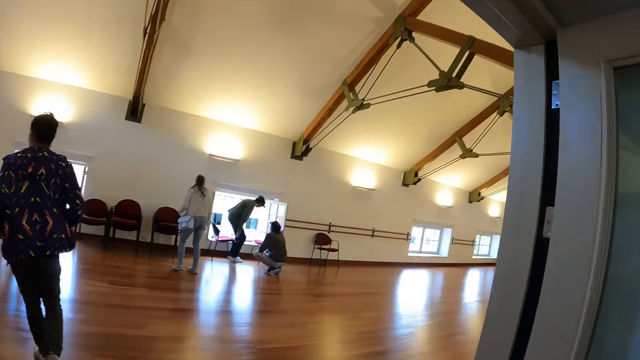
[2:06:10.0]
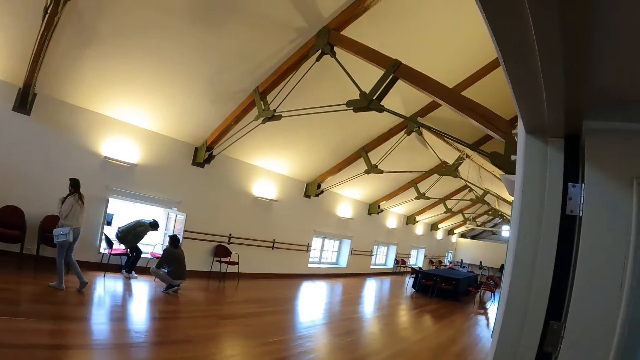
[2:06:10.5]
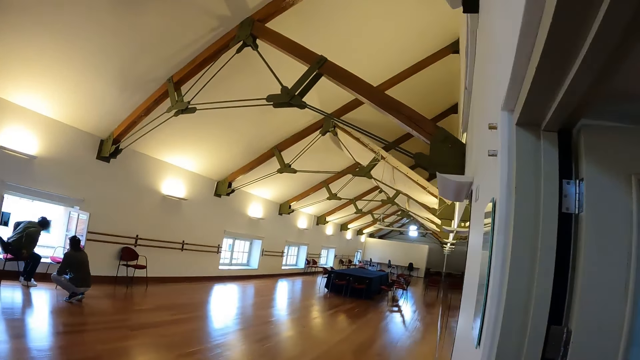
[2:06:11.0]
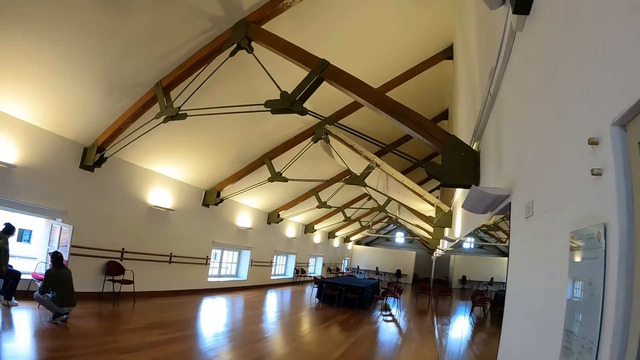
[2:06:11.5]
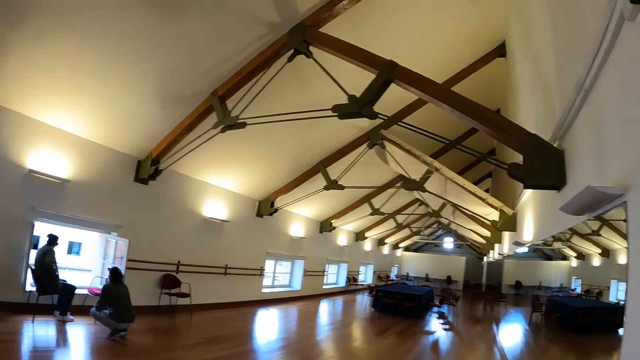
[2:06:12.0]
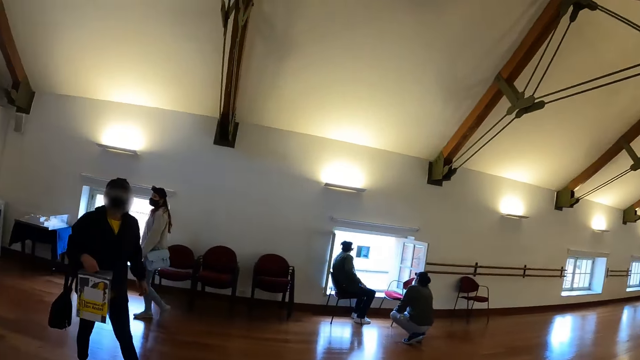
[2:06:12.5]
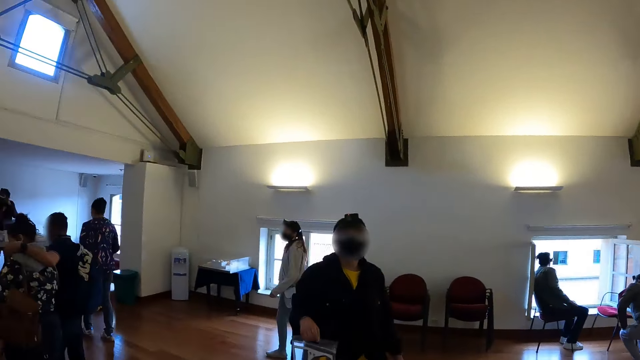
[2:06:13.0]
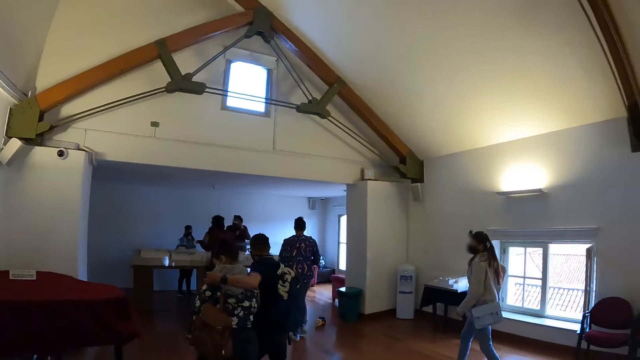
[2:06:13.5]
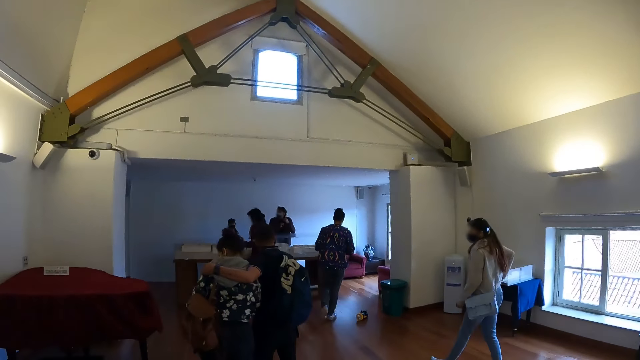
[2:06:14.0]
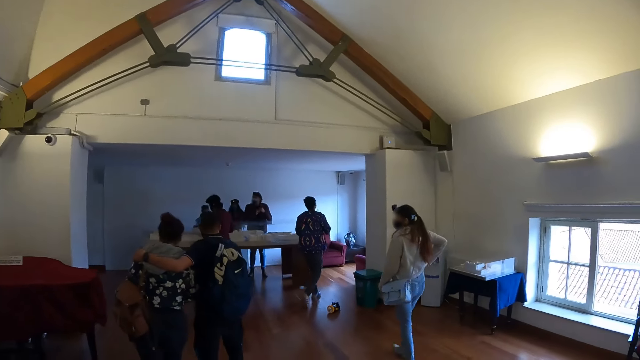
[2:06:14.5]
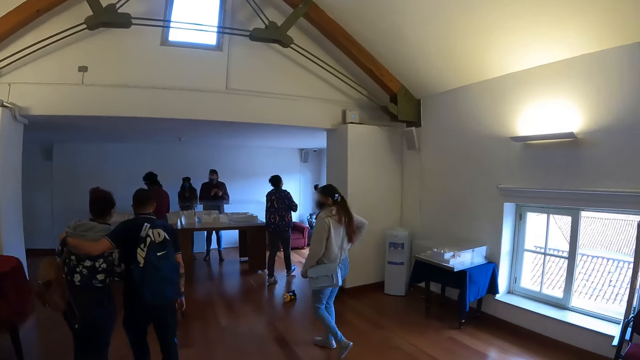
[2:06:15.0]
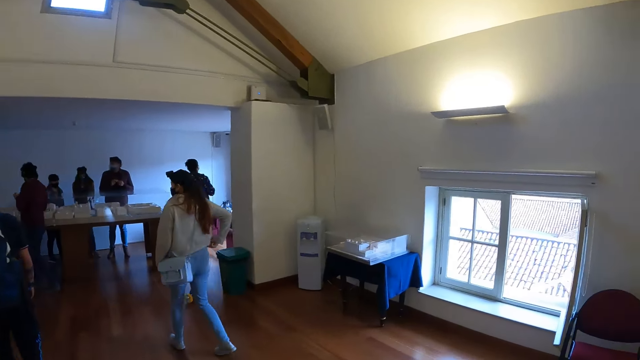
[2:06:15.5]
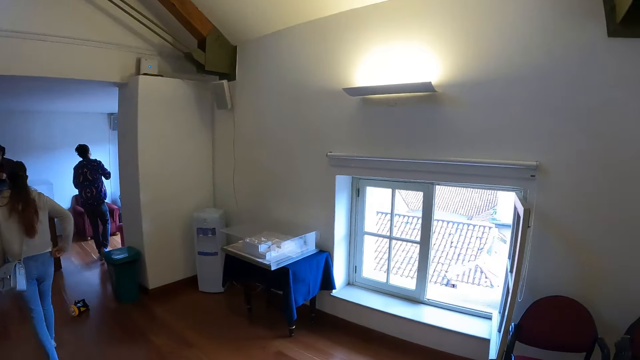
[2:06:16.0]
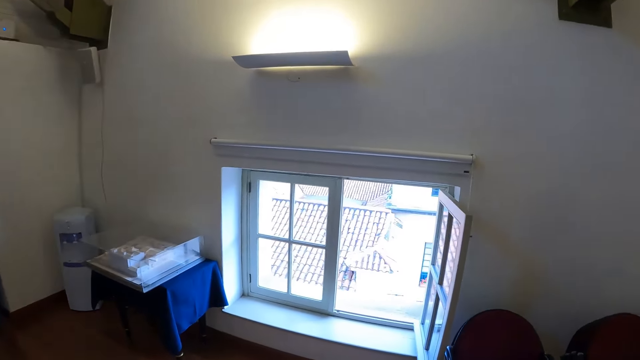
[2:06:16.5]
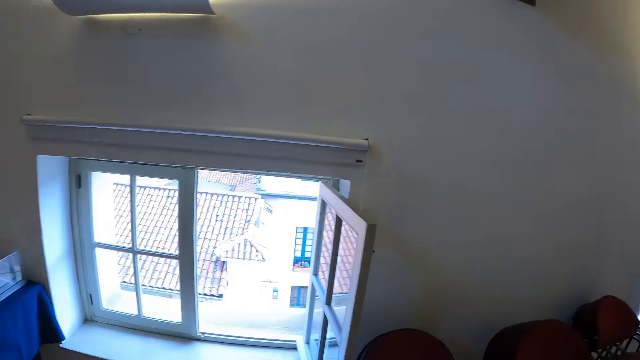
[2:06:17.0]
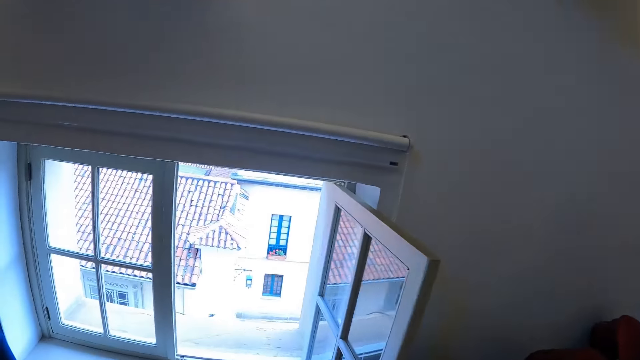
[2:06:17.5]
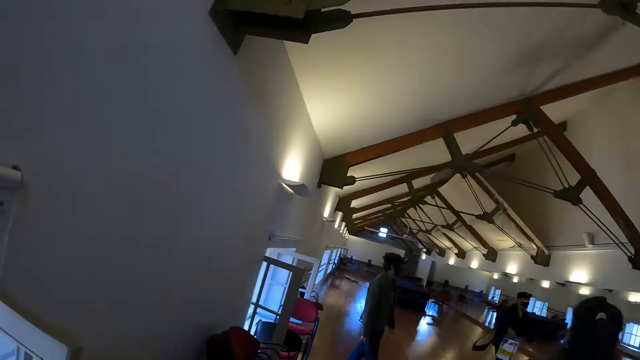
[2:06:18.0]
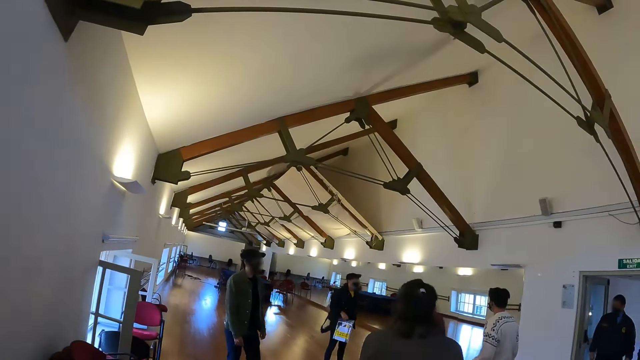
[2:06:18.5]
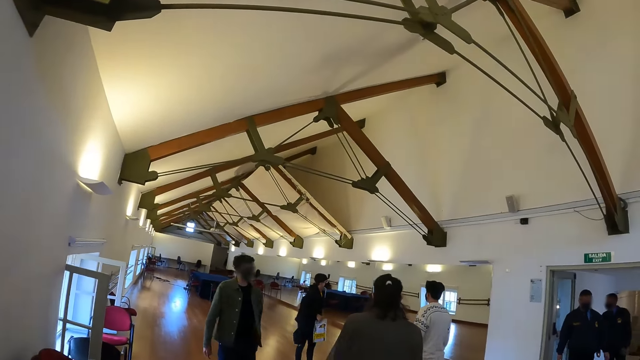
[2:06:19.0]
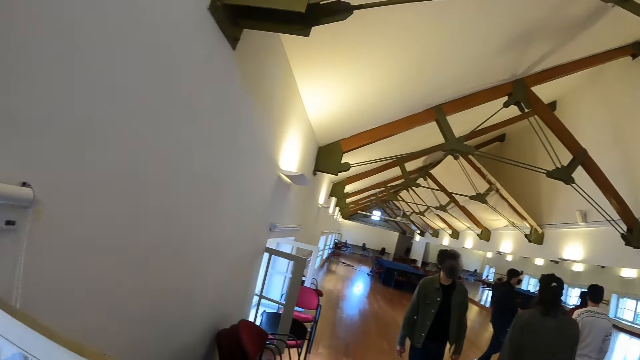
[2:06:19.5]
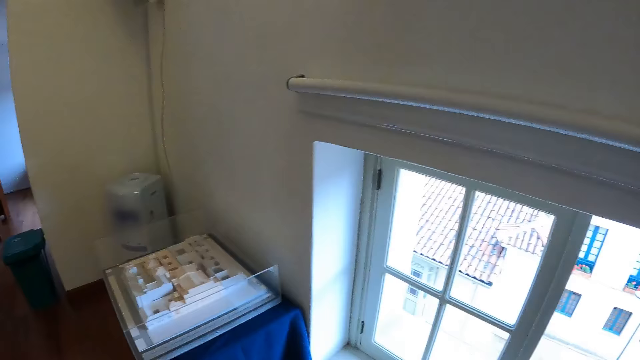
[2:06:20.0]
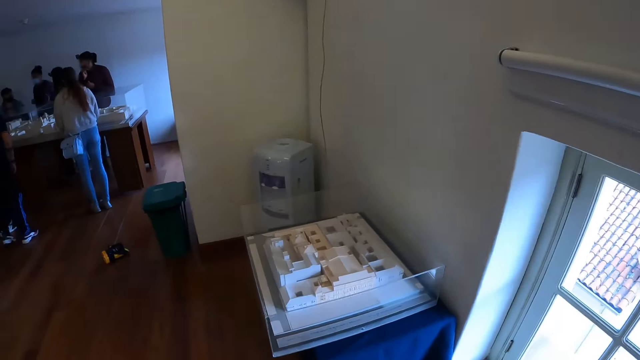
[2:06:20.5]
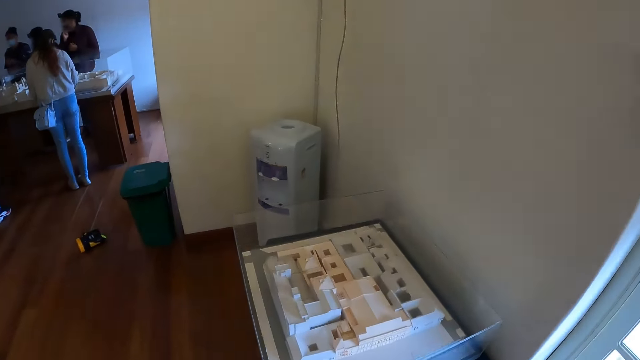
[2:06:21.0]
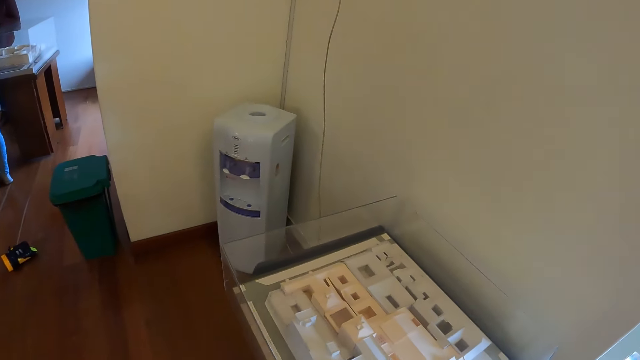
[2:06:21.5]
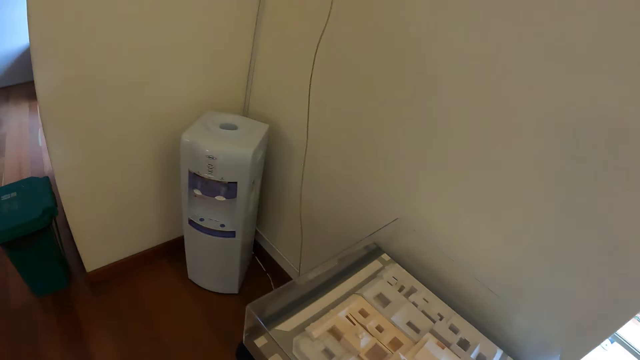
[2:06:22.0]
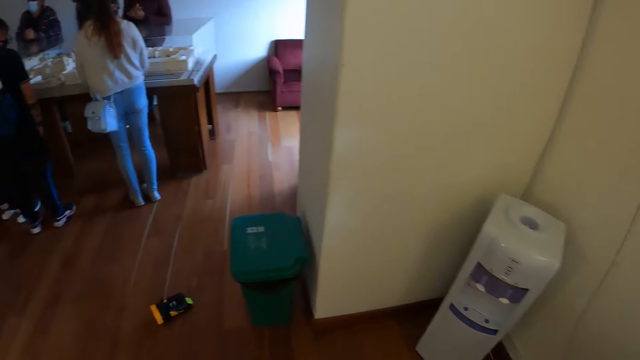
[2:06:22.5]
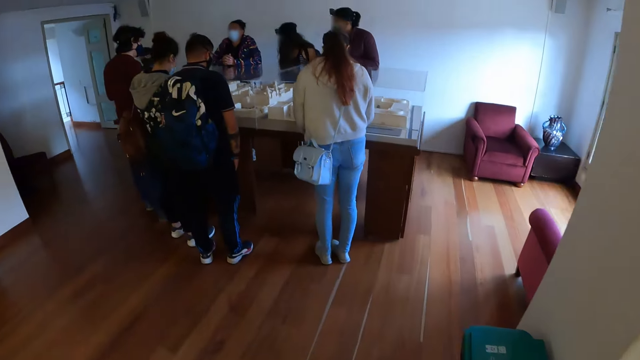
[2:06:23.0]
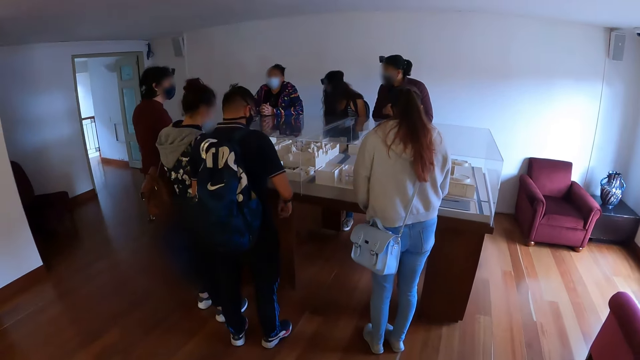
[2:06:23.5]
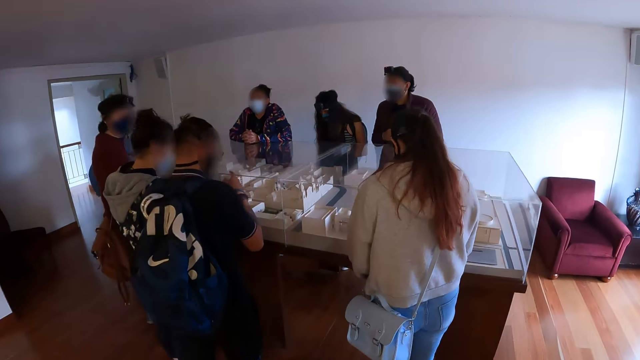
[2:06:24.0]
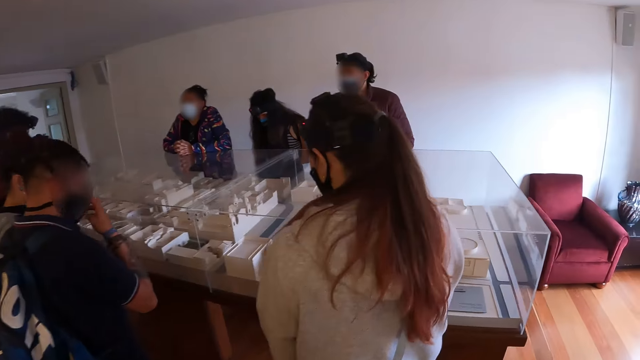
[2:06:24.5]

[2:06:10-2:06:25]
The camera wearer walks around the room. They look around the room. They look at a diorama. They walk in the room.

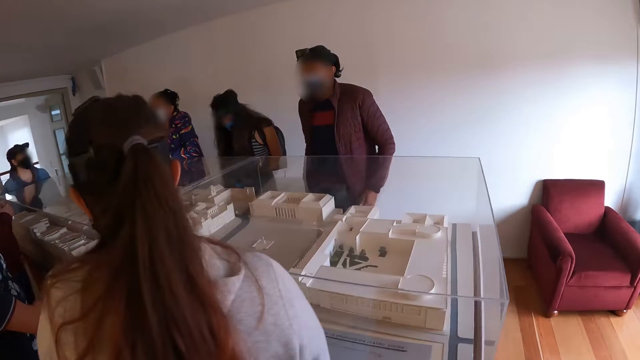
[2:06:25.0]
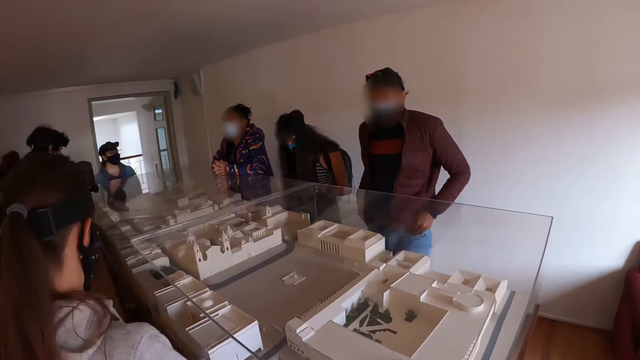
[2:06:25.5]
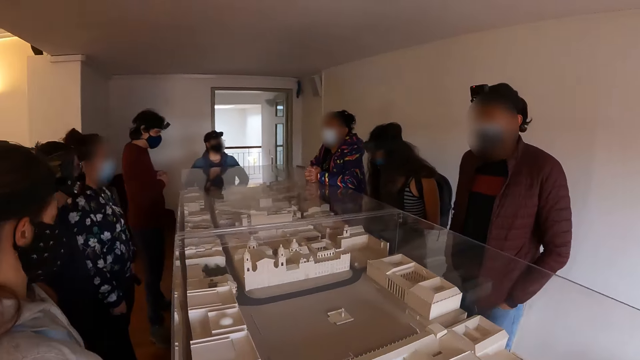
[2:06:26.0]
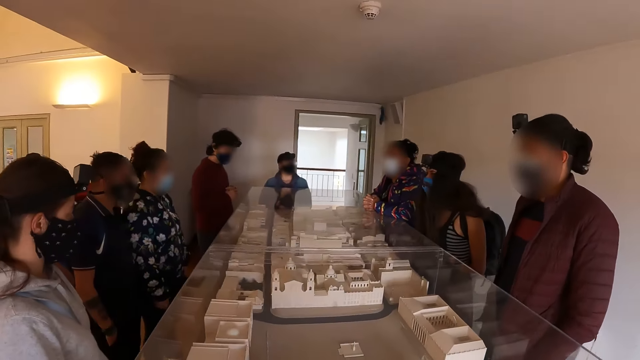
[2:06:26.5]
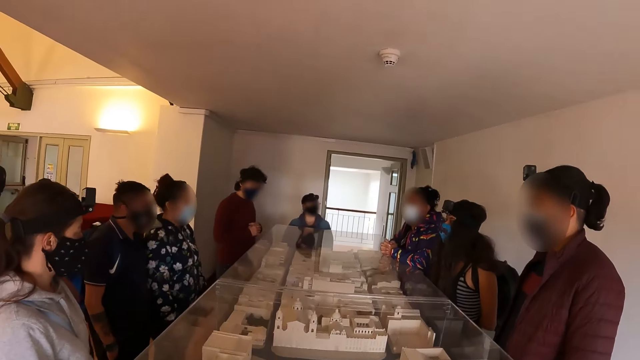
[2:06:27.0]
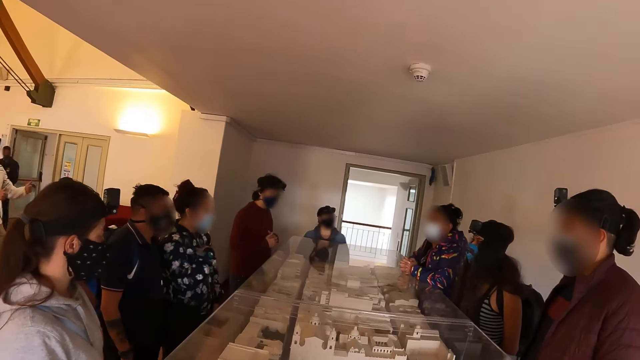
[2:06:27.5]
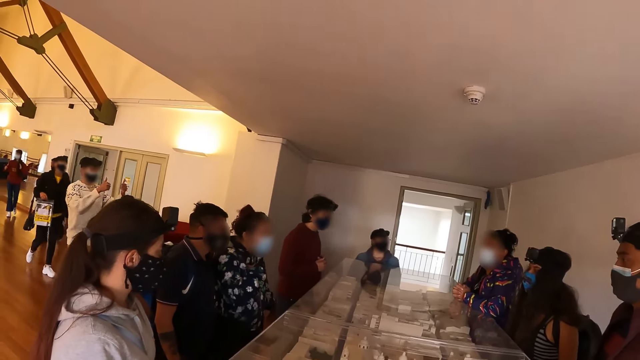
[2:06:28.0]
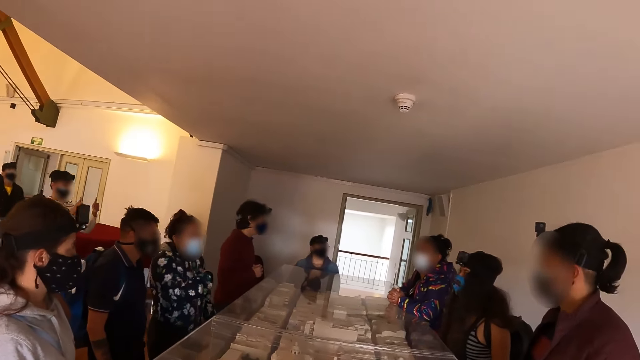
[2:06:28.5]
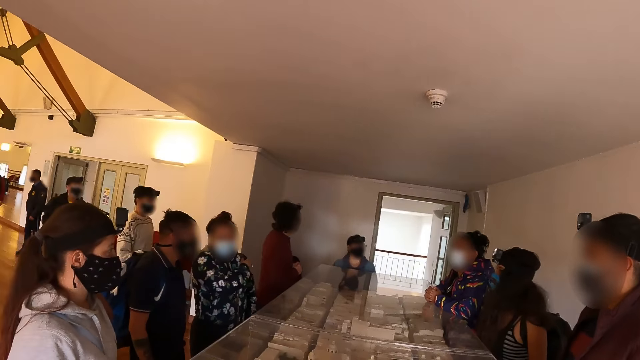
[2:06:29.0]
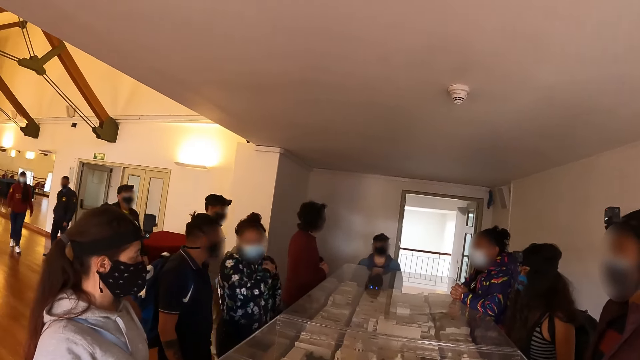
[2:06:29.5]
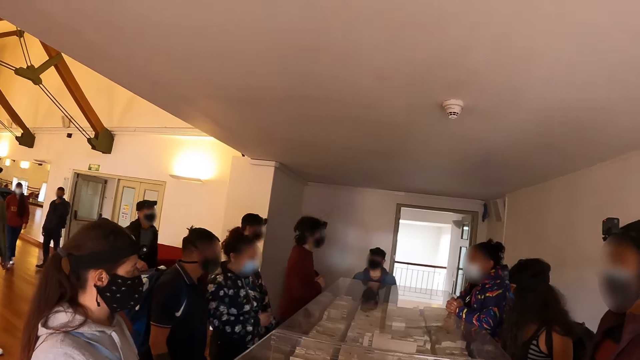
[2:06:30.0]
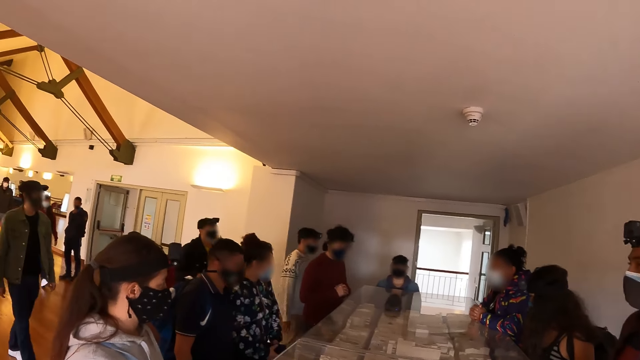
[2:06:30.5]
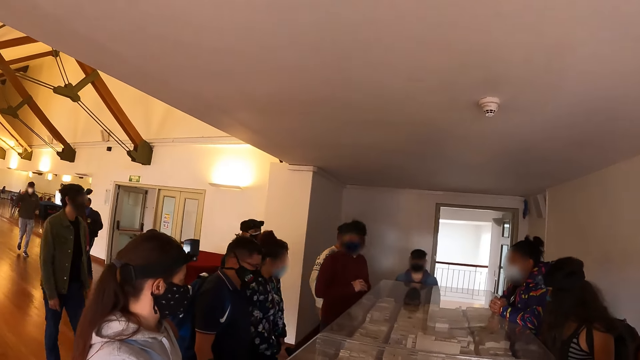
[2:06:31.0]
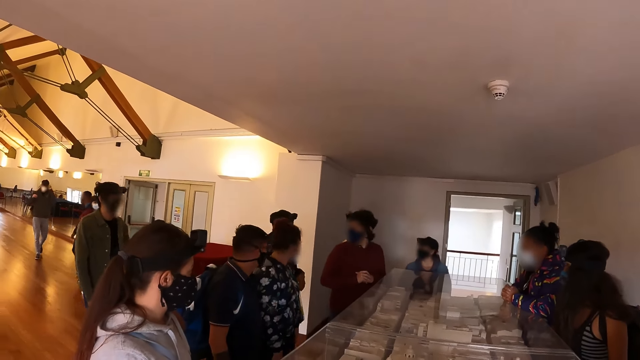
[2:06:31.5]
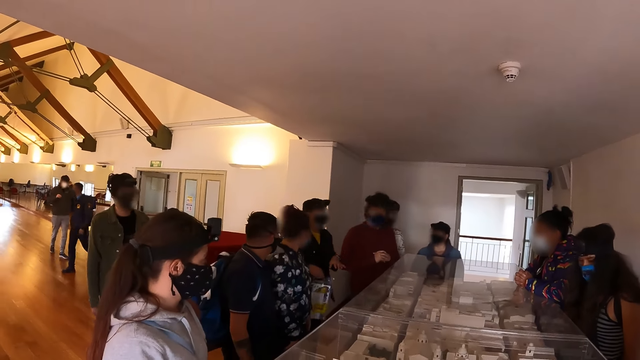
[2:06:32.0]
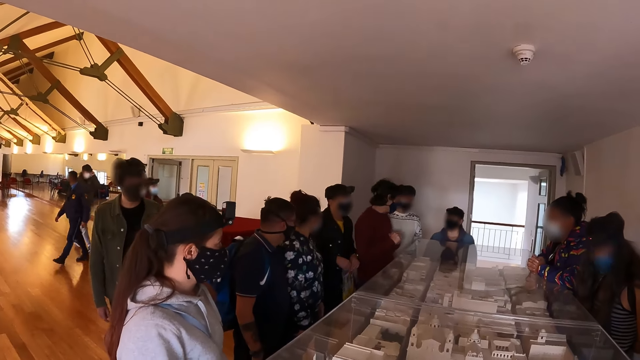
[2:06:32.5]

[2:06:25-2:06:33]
The camera wearer looks around. They surround the architectural plan with friends.
